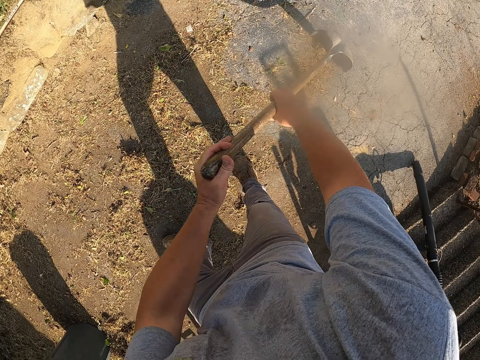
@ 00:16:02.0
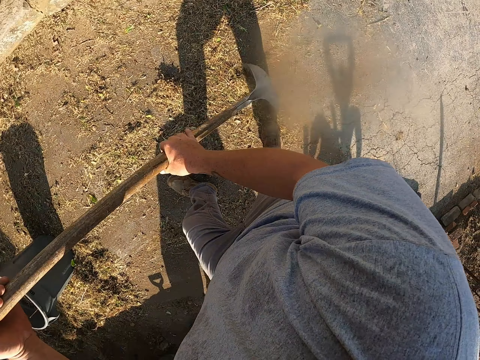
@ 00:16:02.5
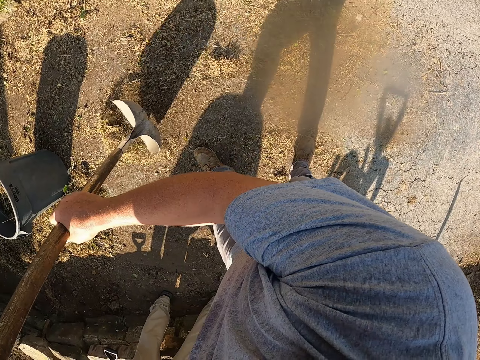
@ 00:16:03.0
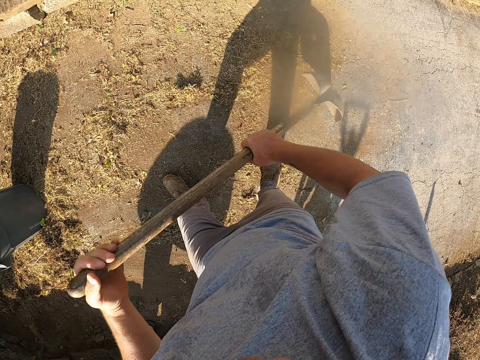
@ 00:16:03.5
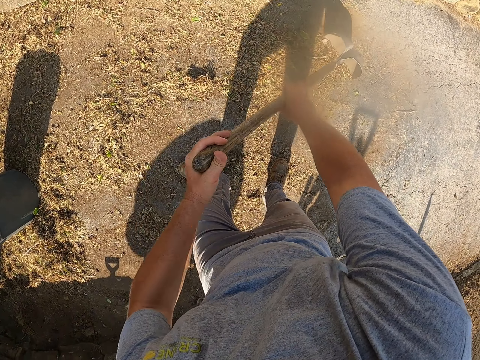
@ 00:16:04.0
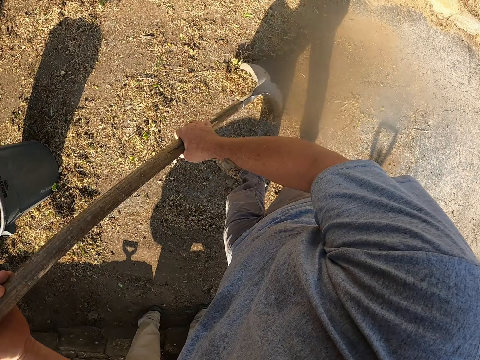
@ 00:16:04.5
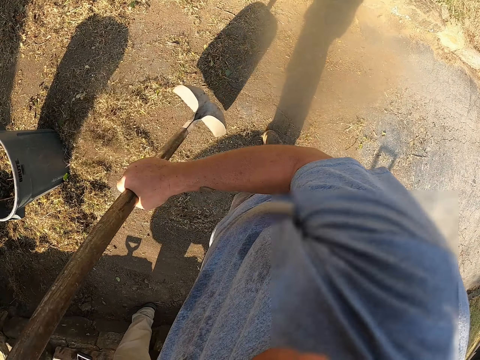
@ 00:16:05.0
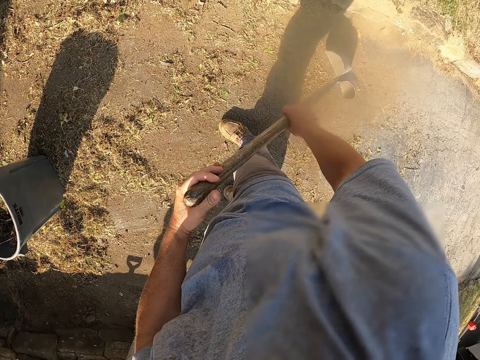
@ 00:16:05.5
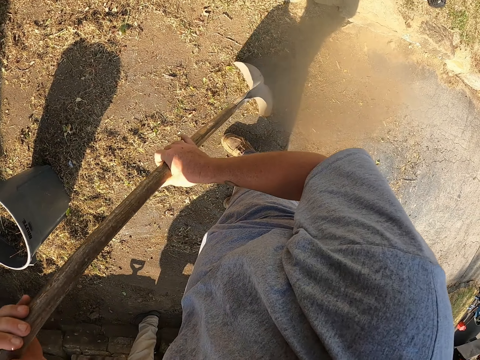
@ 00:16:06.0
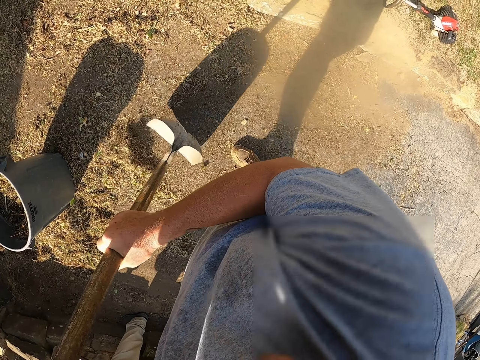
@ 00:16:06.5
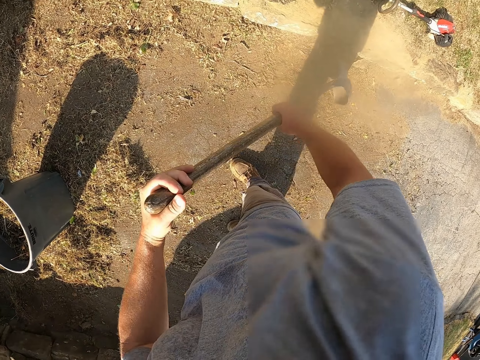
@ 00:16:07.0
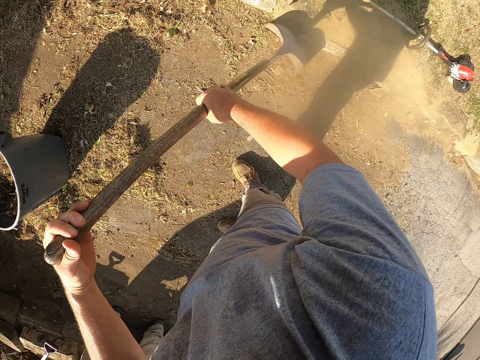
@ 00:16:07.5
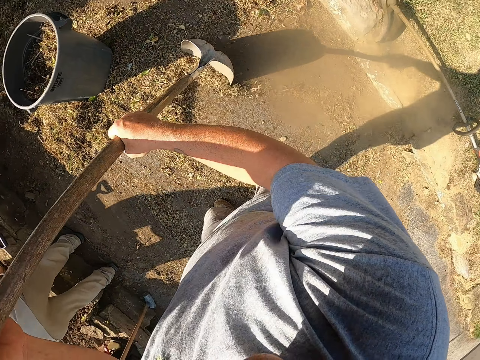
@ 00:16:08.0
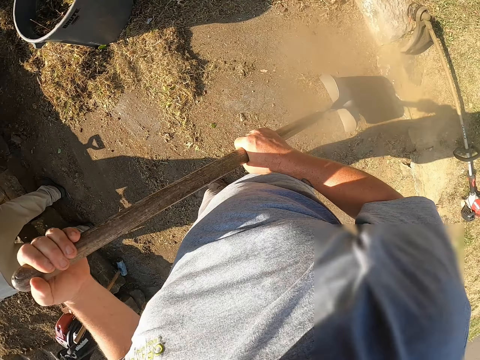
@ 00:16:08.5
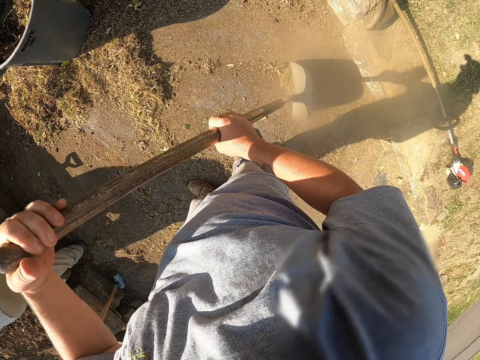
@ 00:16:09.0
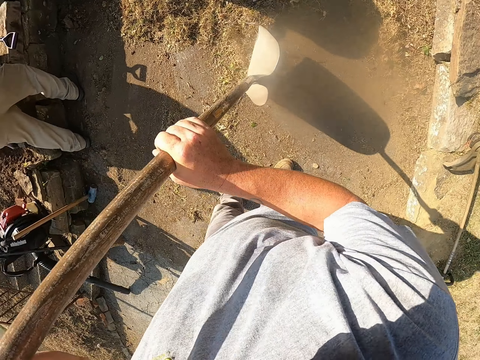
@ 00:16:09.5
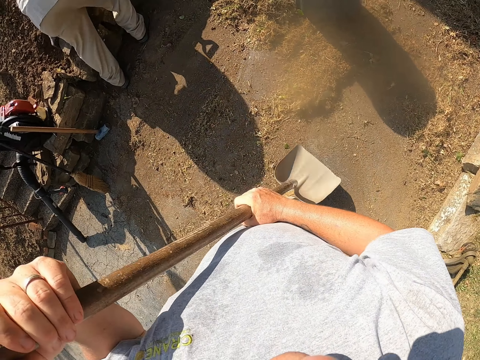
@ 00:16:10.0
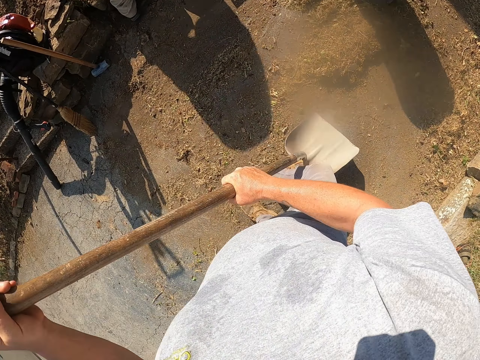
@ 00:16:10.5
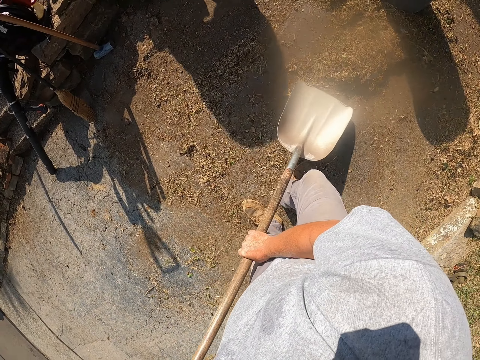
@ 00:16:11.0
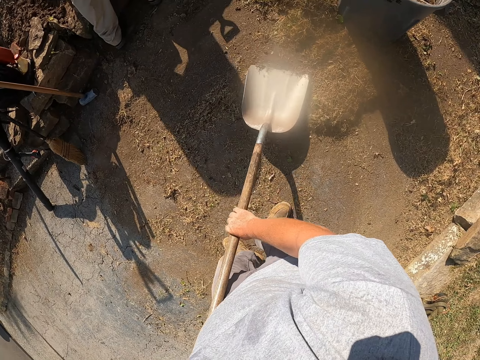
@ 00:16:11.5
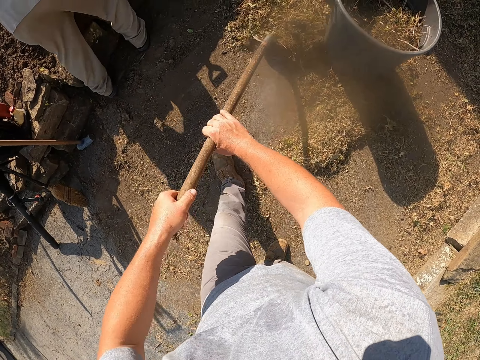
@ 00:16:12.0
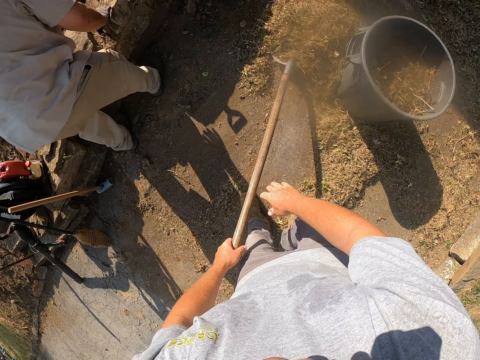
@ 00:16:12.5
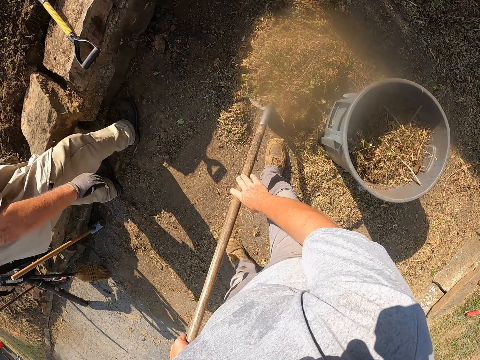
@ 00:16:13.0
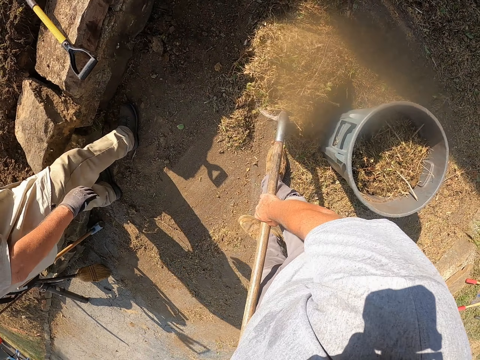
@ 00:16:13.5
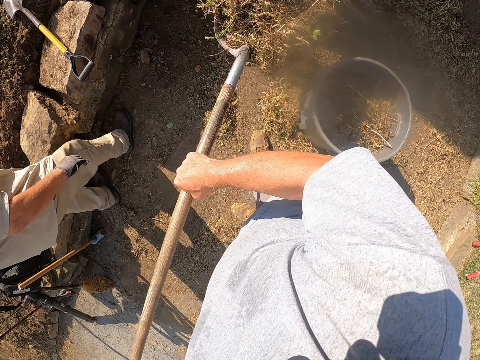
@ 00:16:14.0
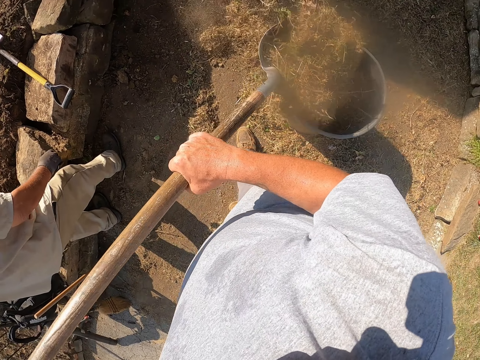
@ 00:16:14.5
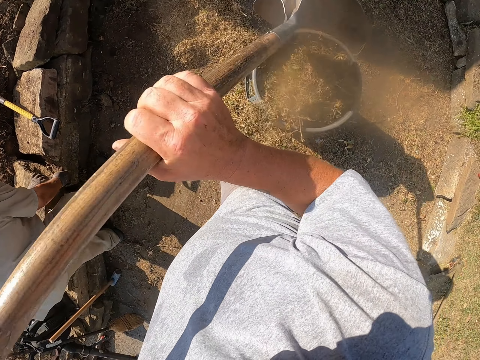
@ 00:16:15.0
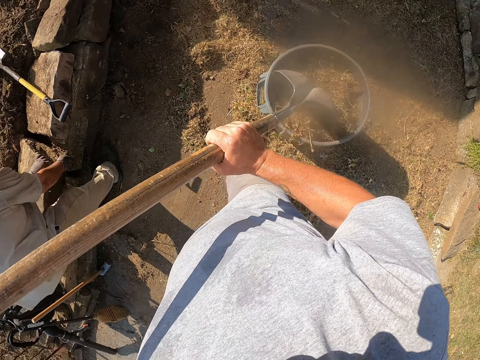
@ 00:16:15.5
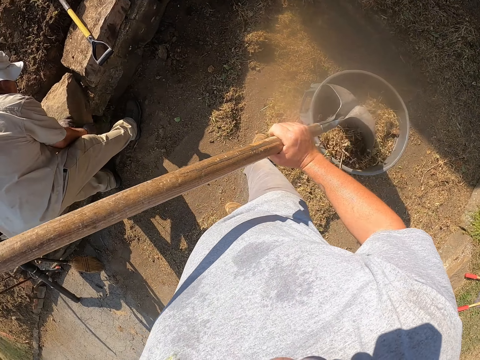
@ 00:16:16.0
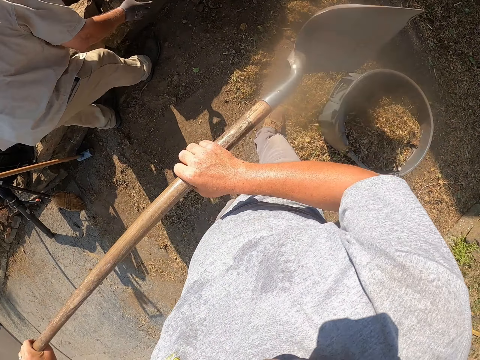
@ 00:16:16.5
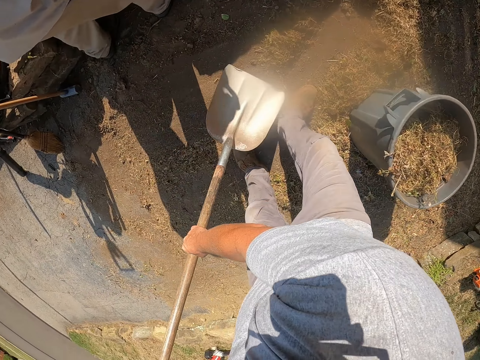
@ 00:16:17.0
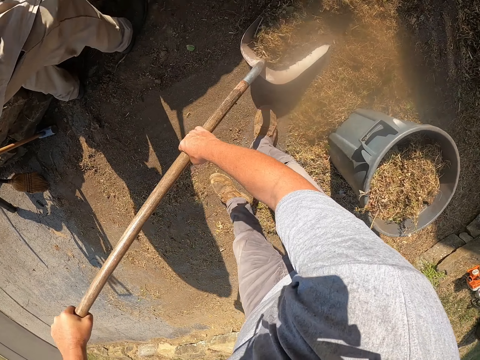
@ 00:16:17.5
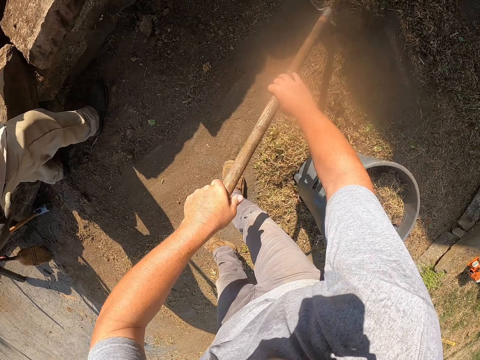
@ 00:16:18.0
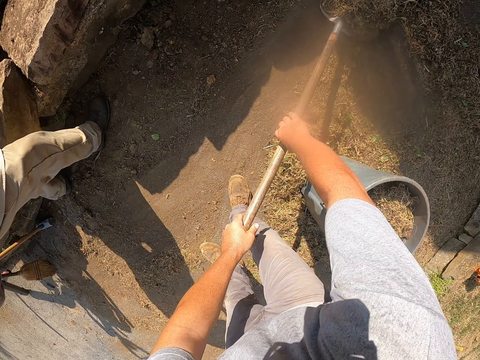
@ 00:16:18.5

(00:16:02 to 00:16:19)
The camera wearer pulls the dirt with the shovel. They assemble the dirt on the ground with the shovel. They adjust the shovel on the floor. They assemble the dirt on the ground with the shovel. They scoop the dirt from the floor with the shovel. They put the dirt in a dustbin with the shovel. They adjust the dirt in the dustbin with the shovel. They hit the dirt with the shovel. A man moves a block on the floor. The camera wearer scoops the dirt from the floor with the shovel.

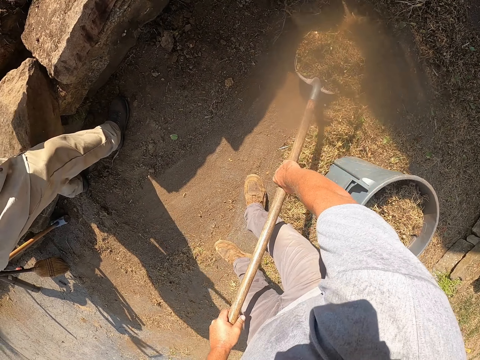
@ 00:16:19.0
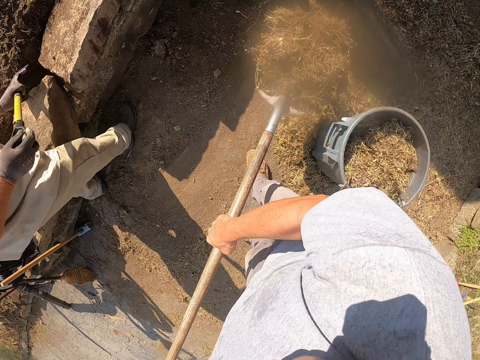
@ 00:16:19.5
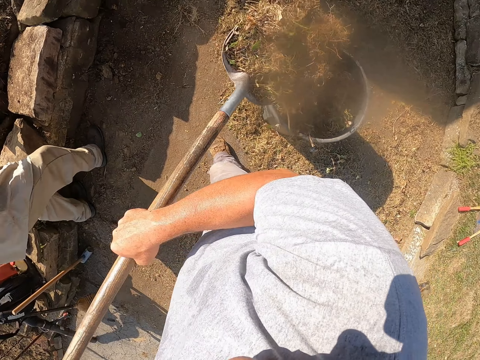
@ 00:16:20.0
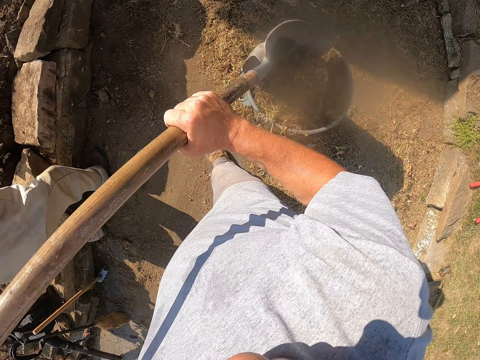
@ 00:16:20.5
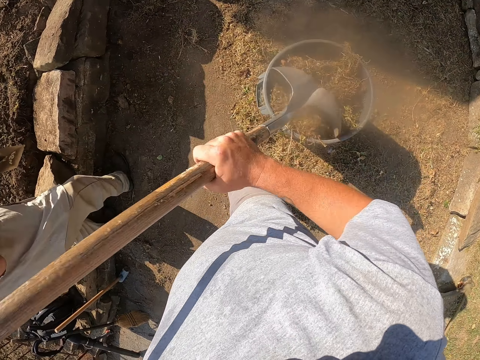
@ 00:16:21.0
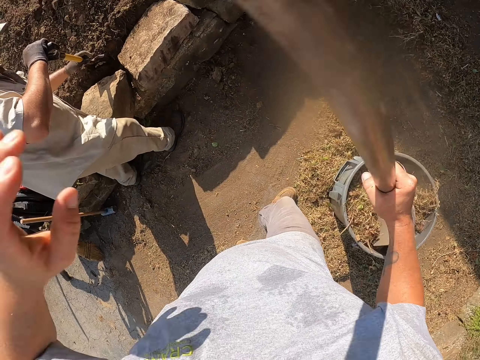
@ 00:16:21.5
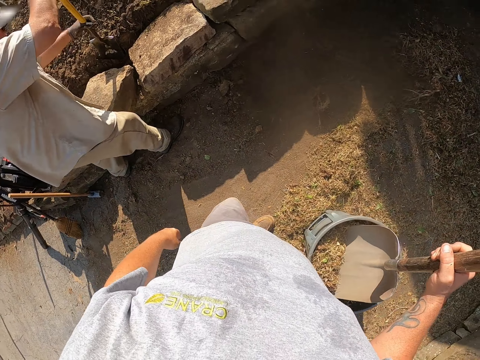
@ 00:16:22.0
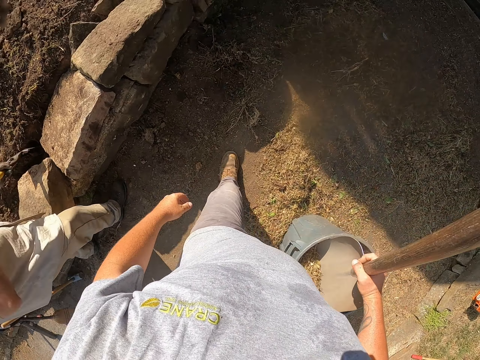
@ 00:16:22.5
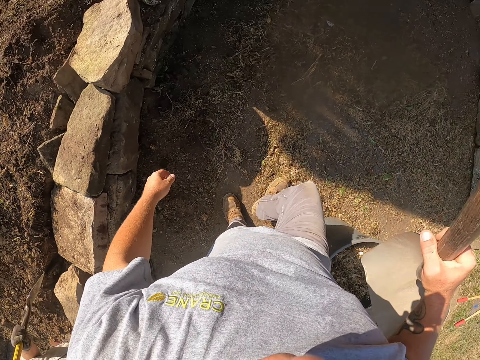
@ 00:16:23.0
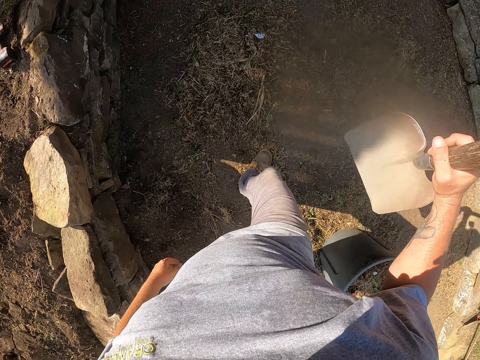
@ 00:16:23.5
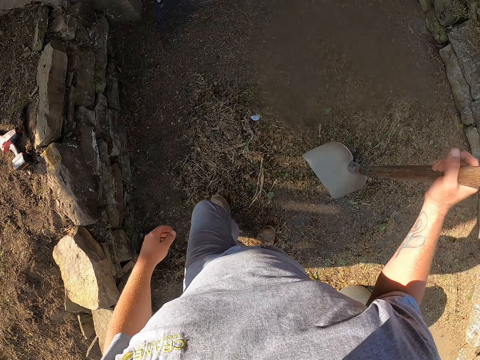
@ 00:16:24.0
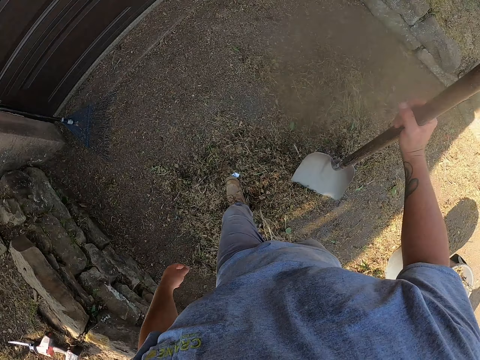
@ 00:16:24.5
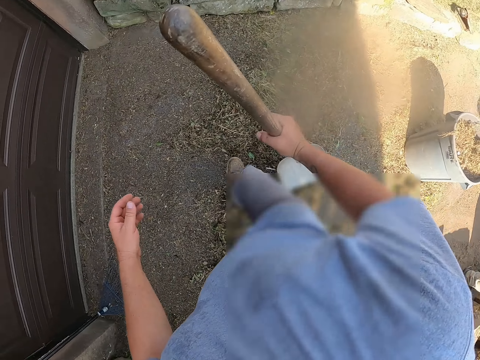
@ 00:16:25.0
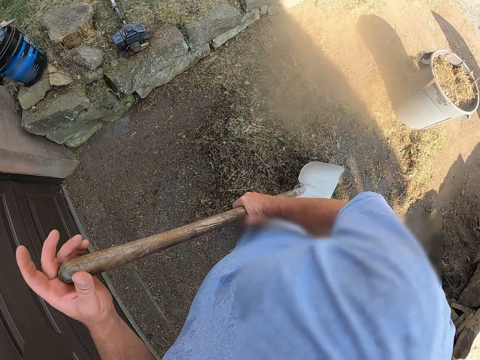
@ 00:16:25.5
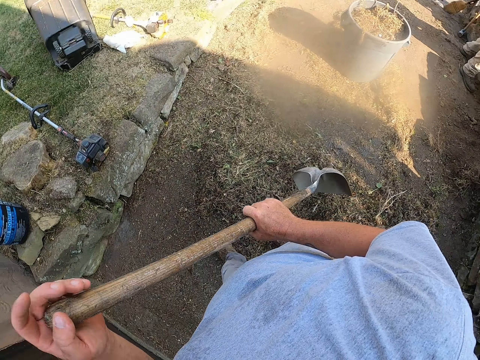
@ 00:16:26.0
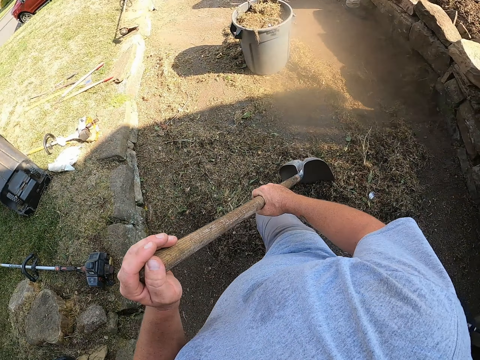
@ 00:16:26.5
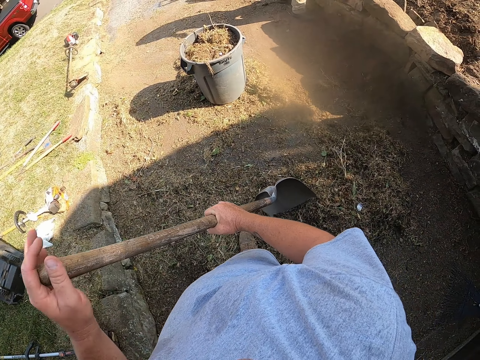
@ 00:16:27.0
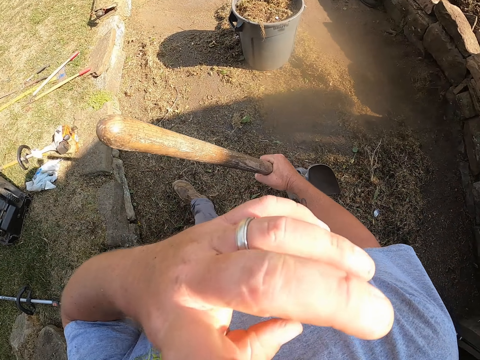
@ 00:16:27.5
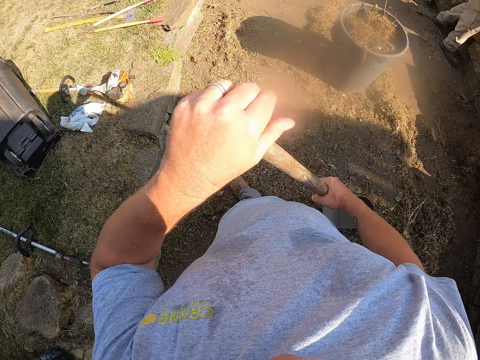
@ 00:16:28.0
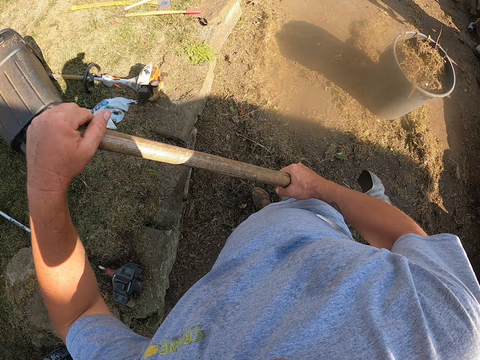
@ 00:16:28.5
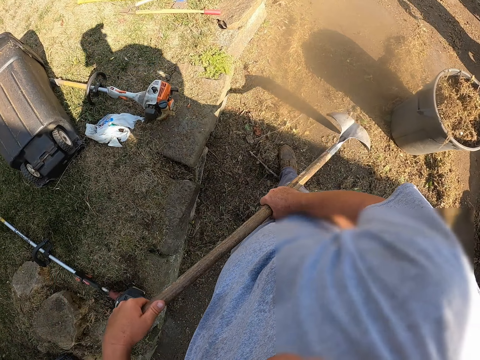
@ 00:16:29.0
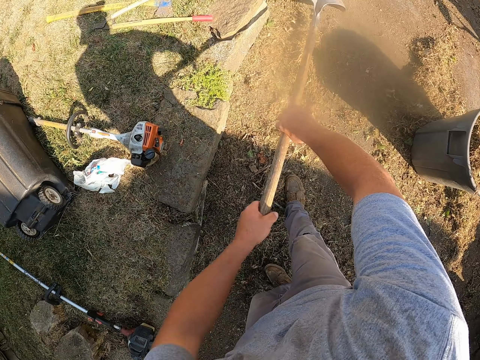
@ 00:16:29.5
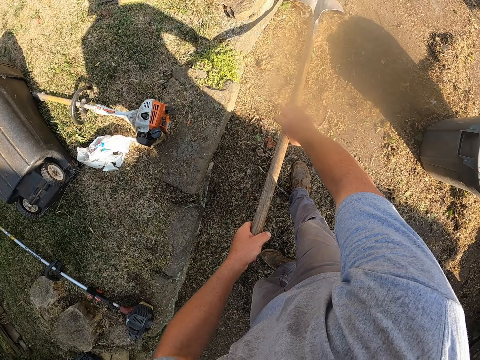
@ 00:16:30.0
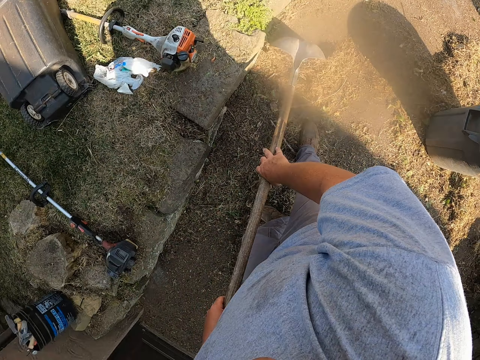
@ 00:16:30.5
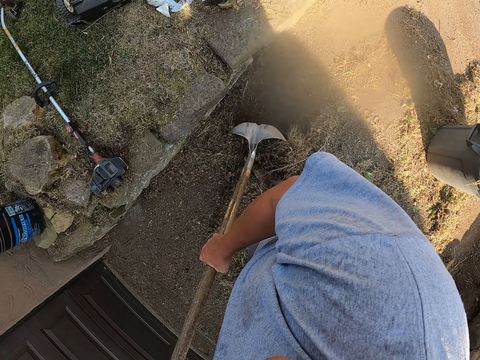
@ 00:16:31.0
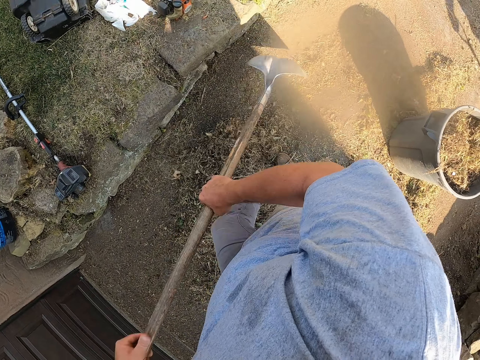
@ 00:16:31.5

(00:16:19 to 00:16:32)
A man digs the ground with the spade. The camera wearer puts dirt in a dust bin with a shovel. He adjusts the dirt in the dust bin with the shovel. The man digs the ground with the spade. The camera wearer walks around a verandah on the pavement. He holds the shovel with both hands, walks on the pavement, and adjusts the shovel on the floor. He rubs his chin with his hand. He assembles the dirt on the ground with the shovel.
